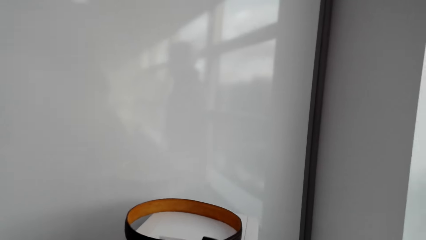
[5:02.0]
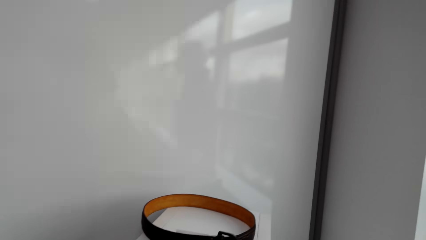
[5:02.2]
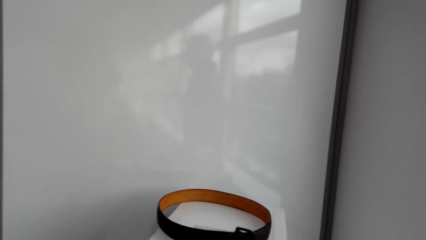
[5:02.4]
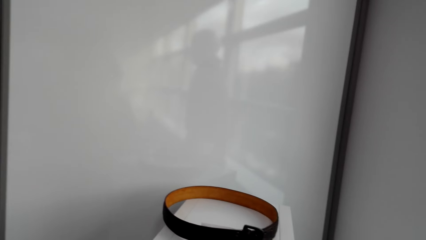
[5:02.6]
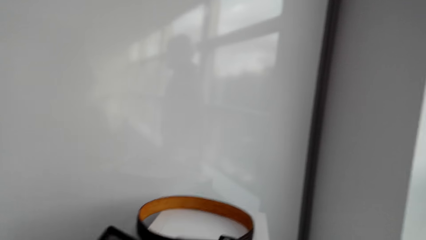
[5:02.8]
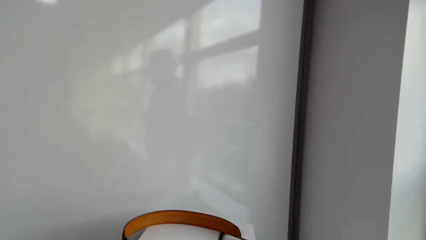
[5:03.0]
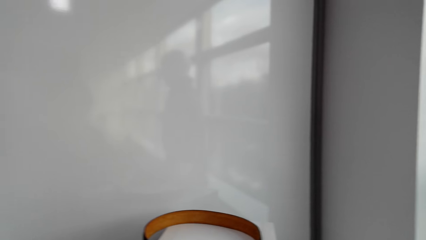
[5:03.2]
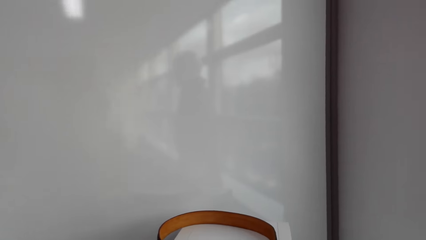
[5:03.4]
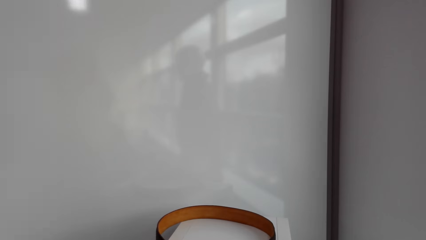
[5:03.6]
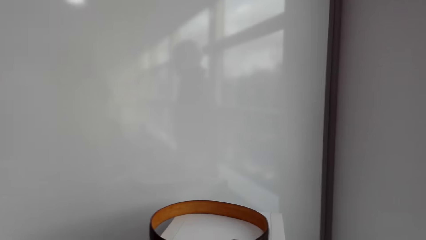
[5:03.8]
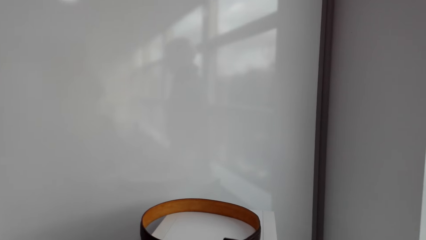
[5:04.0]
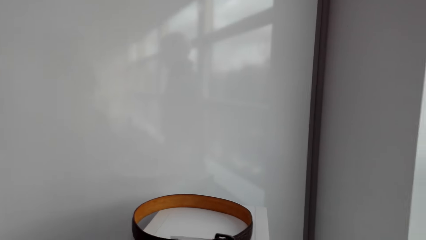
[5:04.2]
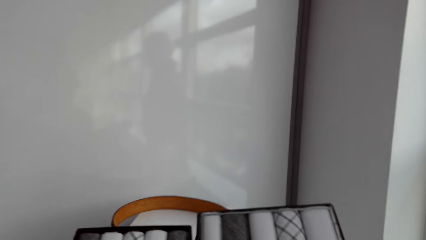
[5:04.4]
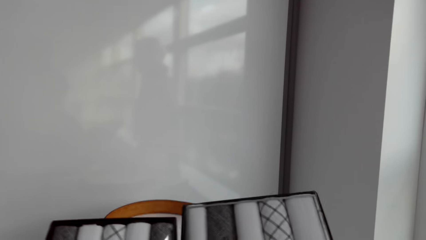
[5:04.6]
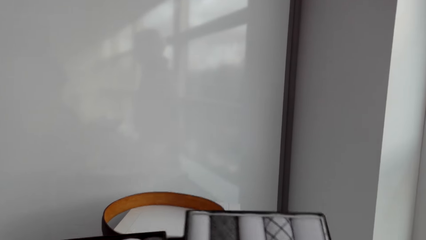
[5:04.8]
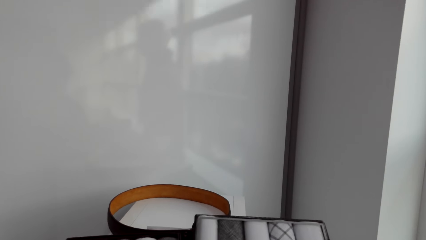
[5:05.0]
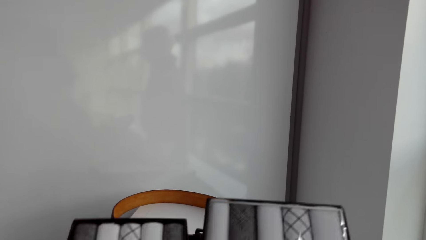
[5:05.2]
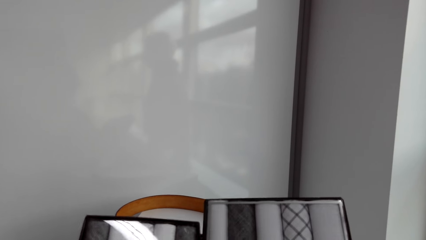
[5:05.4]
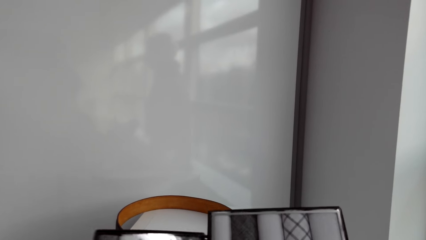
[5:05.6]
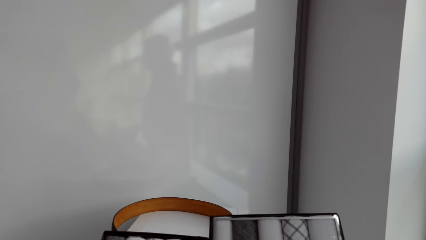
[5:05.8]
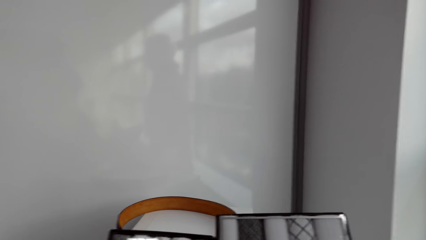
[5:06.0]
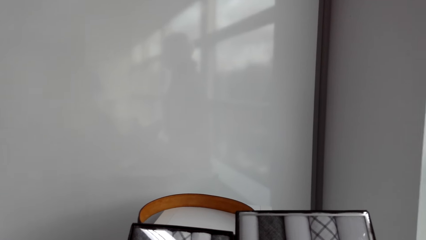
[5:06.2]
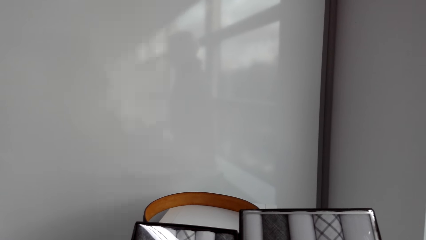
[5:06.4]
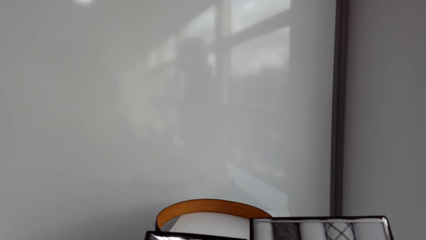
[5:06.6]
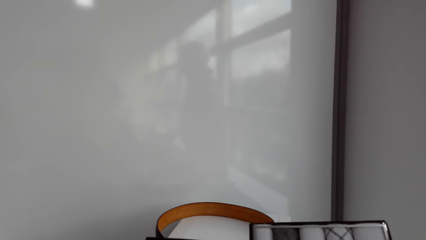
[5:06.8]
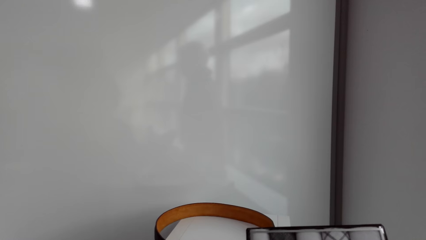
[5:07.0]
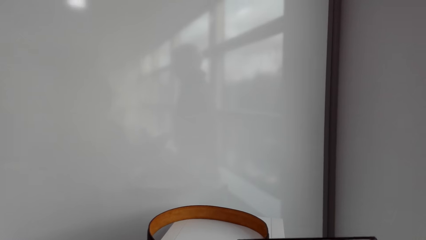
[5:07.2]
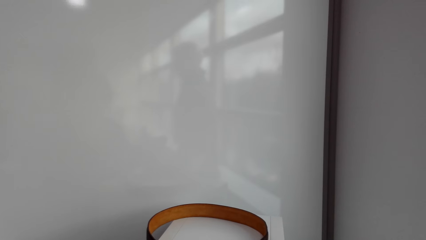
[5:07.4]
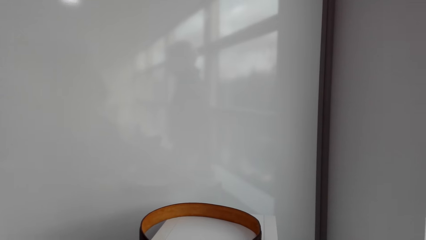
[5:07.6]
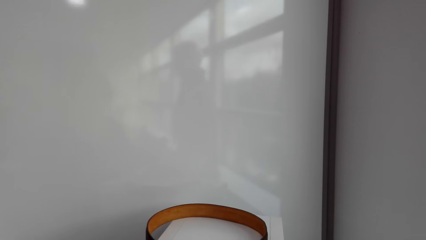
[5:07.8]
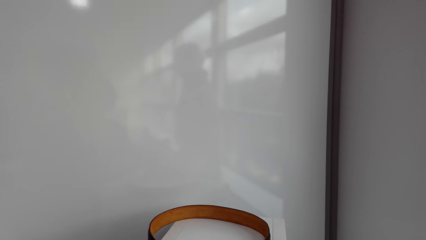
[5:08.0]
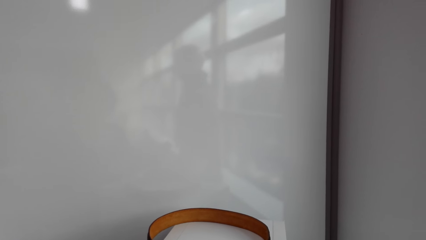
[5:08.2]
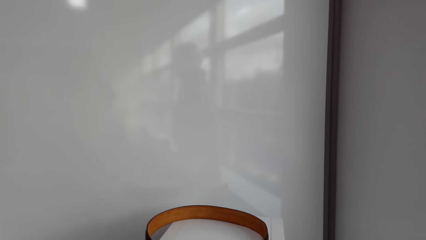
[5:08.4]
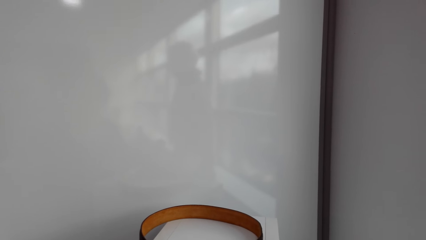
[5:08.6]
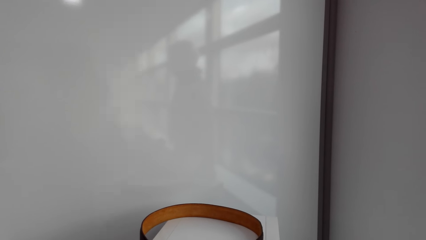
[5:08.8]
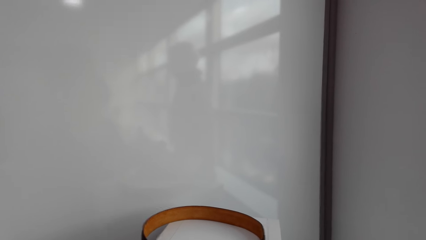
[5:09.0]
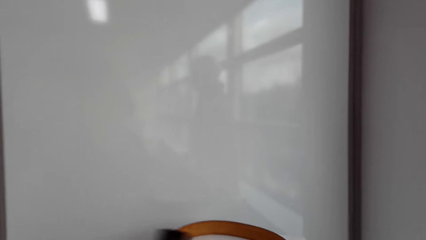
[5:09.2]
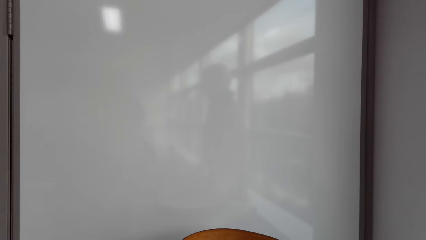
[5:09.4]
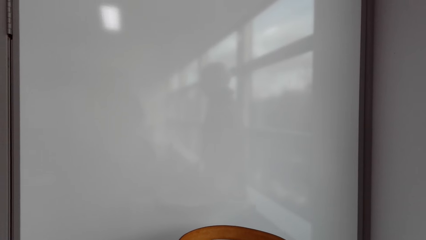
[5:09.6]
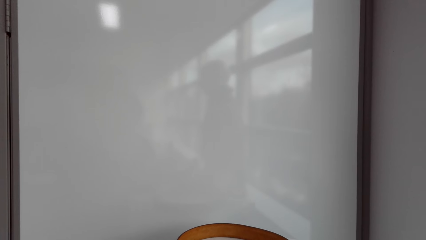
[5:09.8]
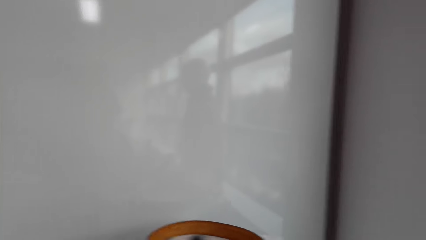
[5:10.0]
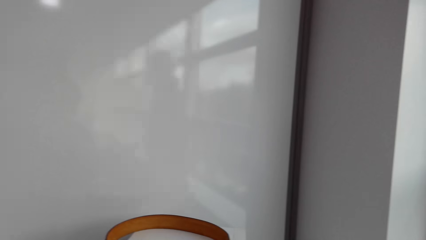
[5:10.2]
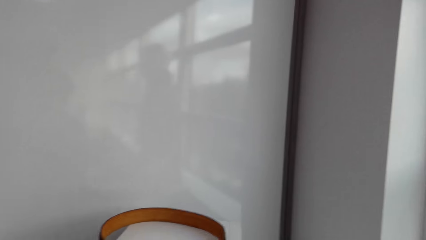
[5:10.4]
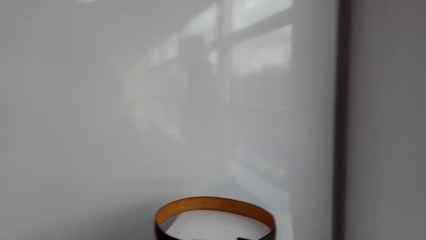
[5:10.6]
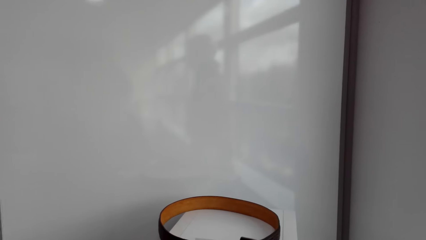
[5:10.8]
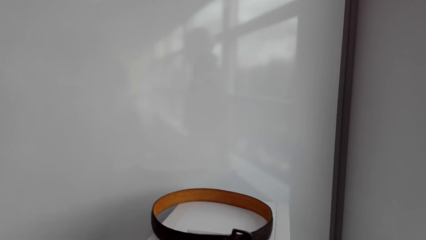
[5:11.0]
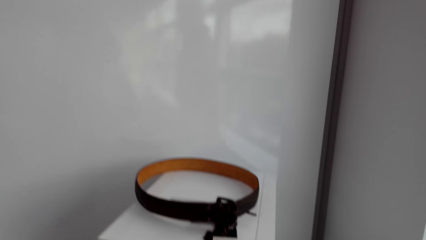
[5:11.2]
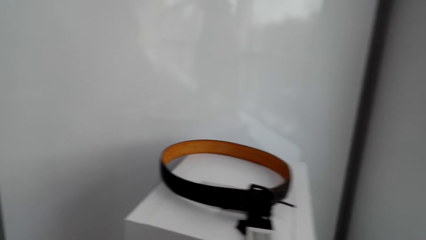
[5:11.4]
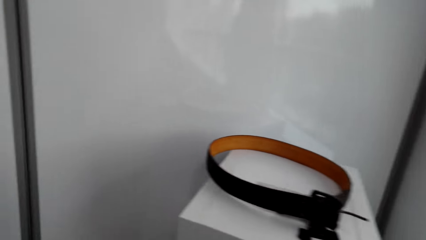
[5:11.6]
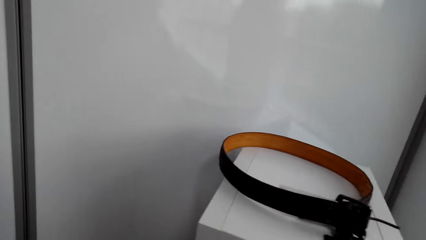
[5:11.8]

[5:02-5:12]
The camera wearer looks at something.

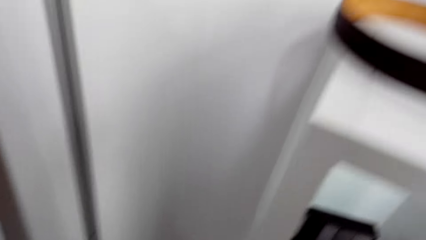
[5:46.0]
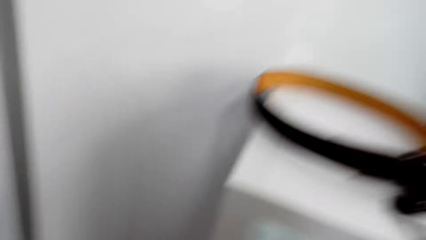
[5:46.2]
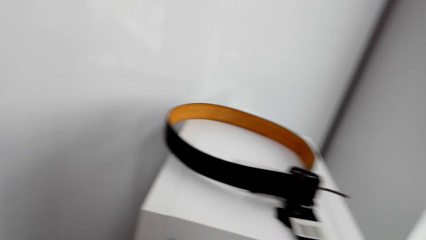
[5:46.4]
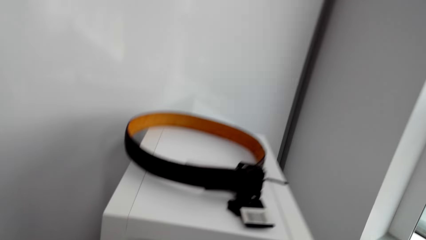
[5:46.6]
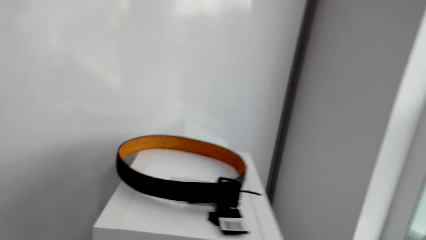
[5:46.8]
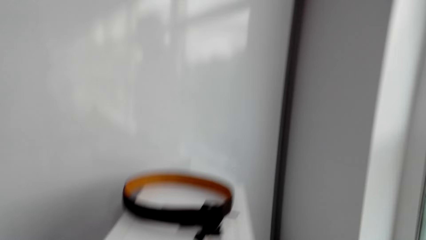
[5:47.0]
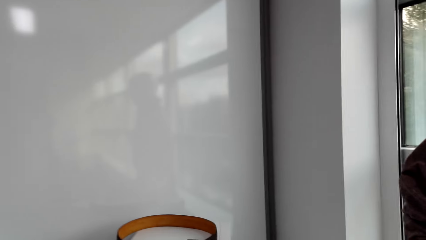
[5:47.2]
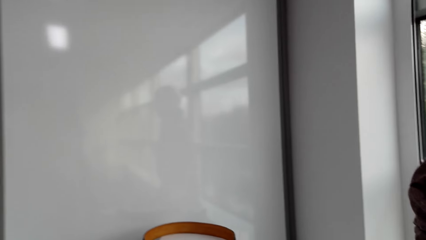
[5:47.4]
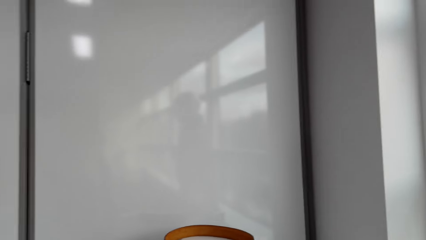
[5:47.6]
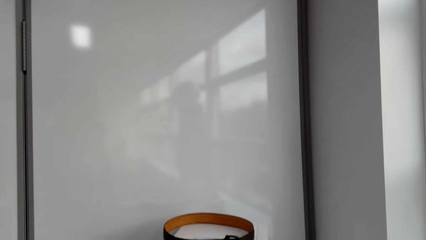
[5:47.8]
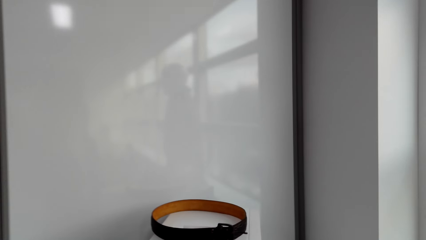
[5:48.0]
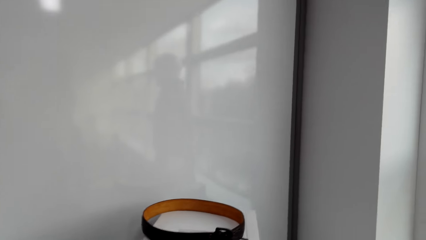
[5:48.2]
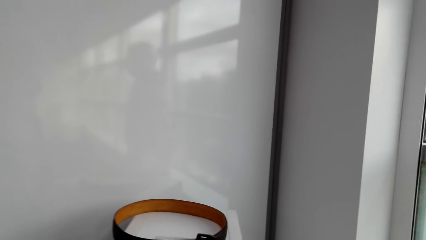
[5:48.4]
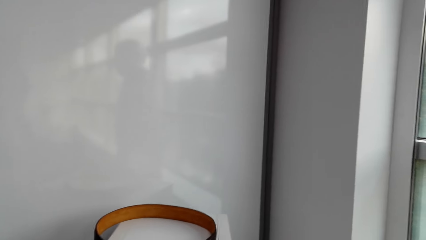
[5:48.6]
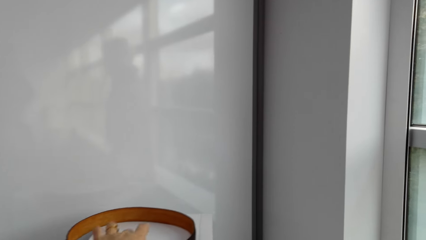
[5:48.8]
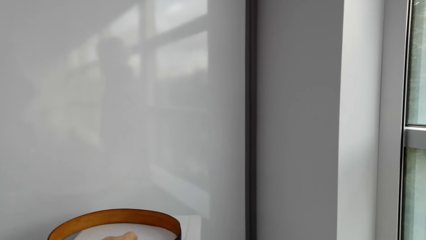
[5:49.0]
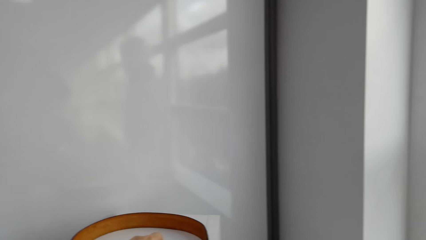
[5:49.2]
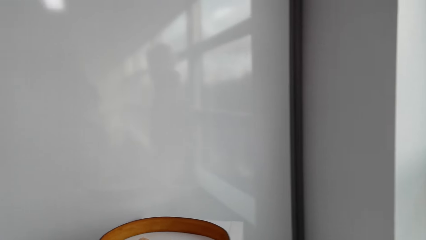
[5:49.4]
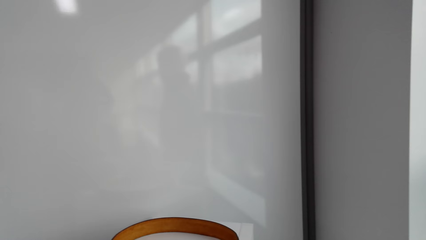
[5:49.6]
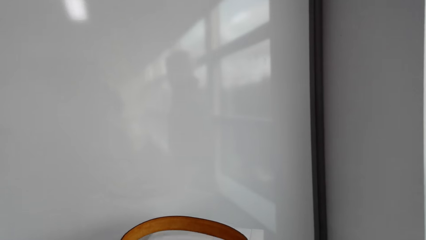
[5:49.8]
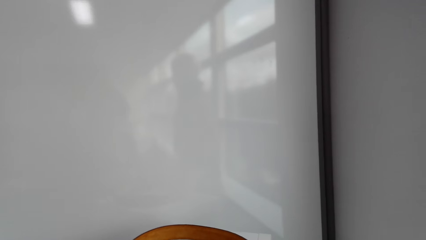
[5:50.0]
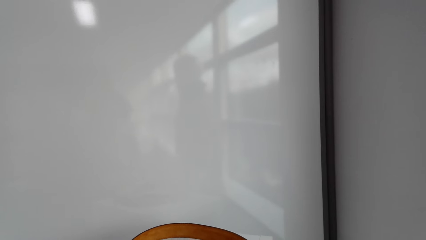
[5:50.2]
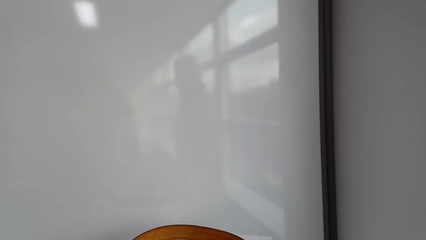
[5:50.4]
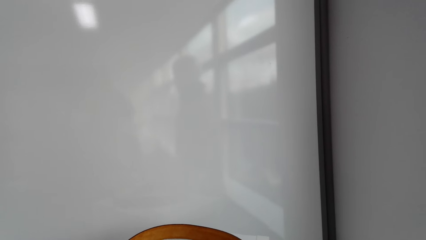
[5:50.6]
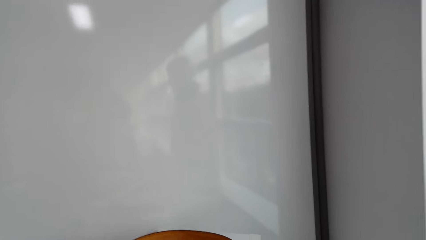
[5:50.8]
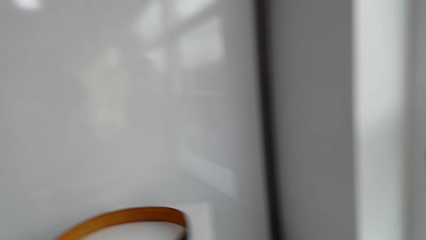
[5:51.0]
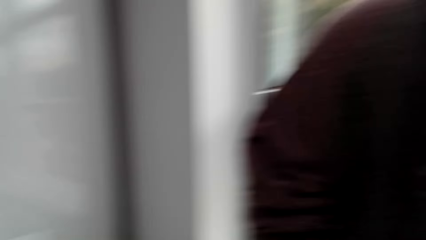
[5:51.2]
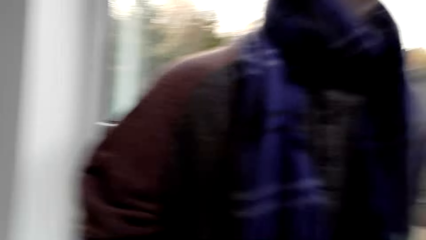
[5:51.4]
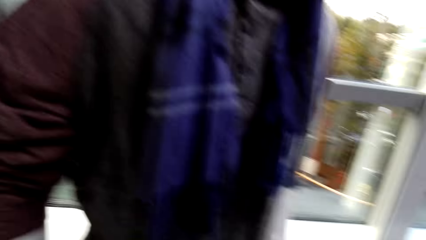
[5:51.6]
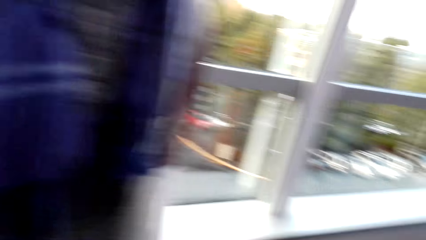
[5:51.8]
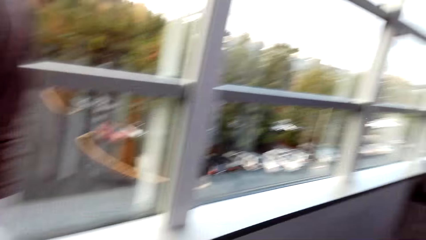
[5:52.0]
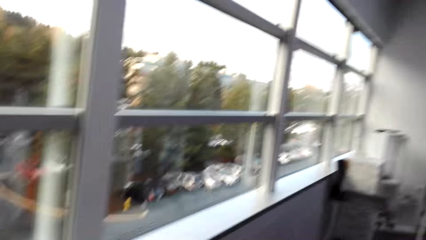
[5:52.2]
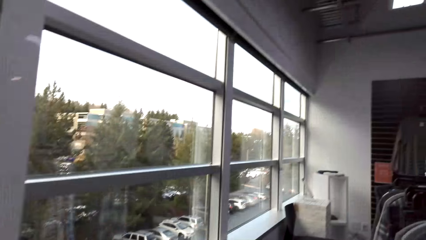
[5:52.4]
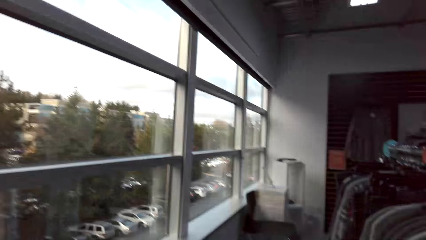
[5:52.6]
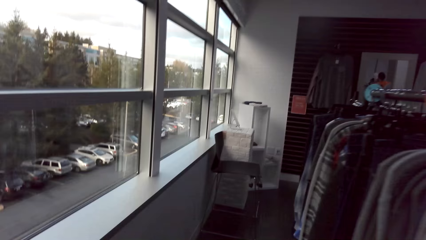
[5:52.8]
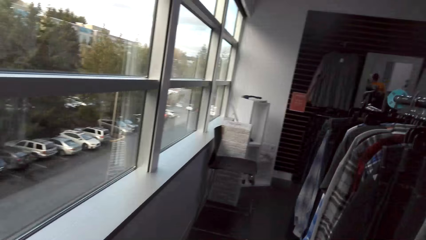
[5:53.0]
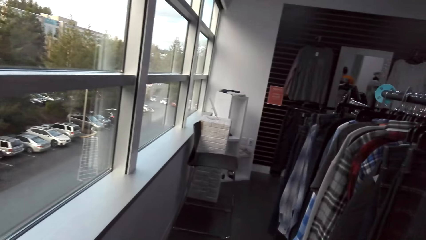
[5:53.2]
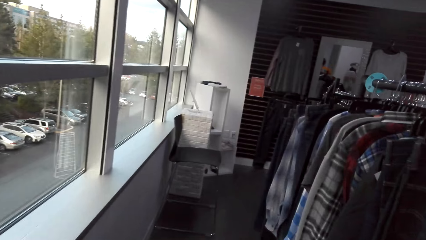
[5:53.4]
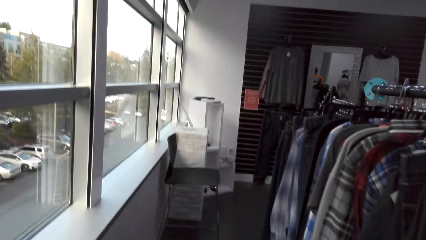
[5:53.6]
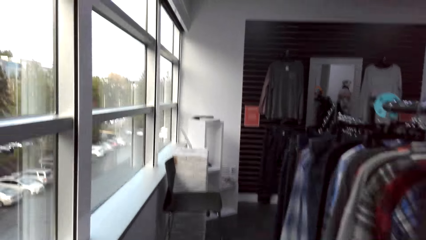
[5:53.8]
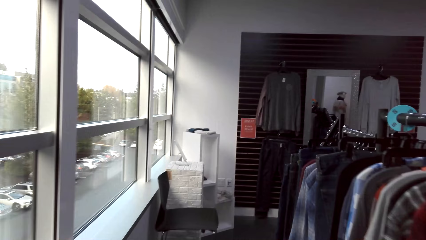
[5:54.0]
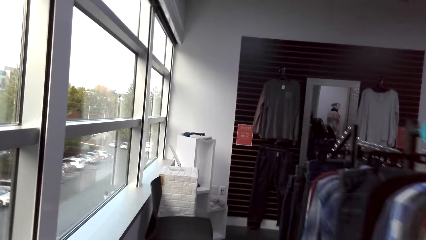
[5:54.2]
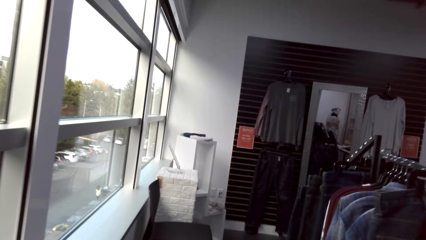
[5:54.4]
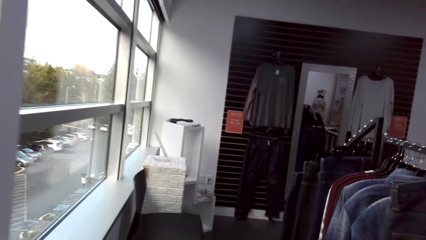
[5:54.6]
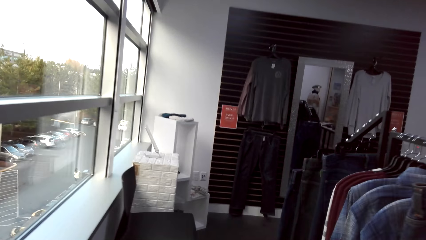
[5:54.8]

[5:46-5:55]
The camera wearer looks around. They walk around in the clothes shop.
